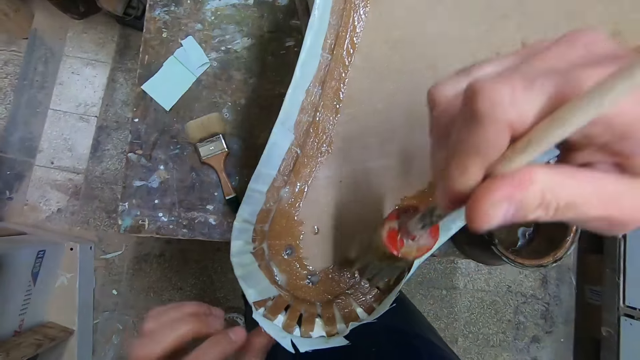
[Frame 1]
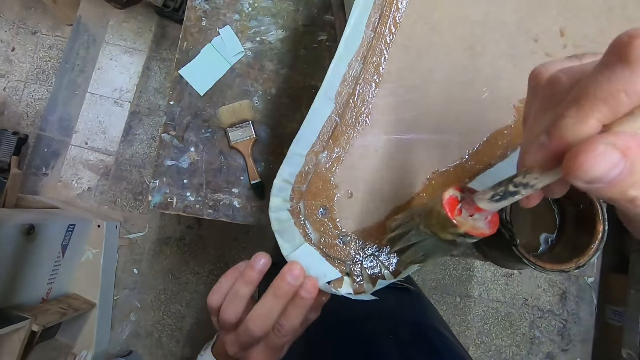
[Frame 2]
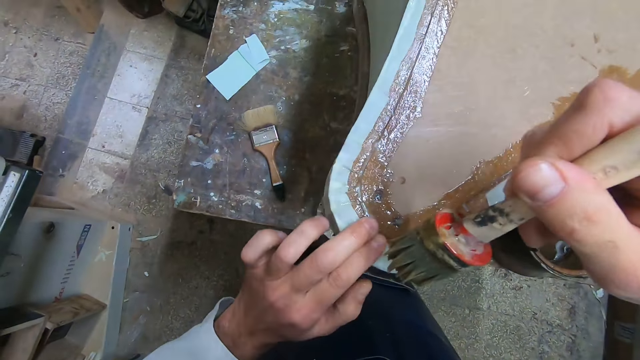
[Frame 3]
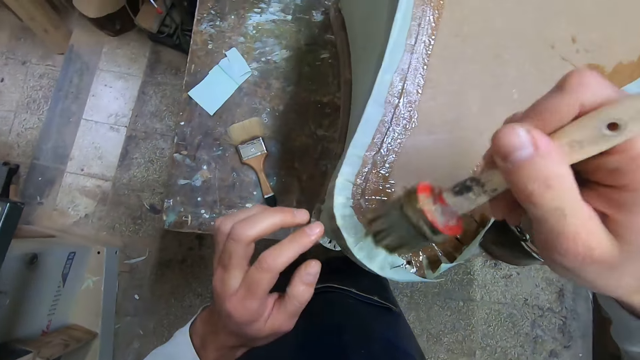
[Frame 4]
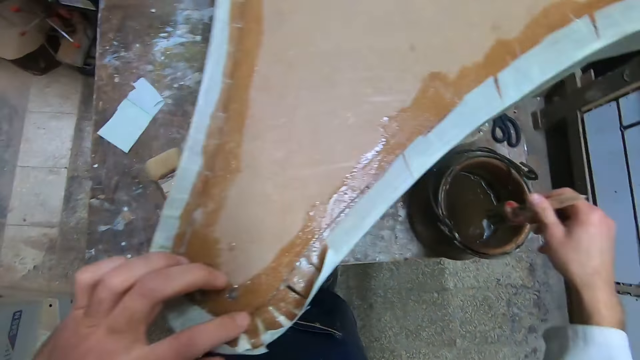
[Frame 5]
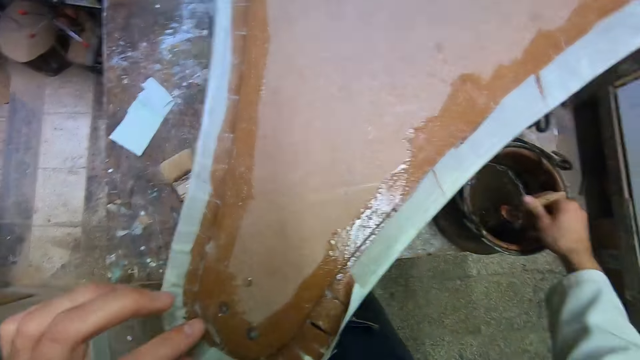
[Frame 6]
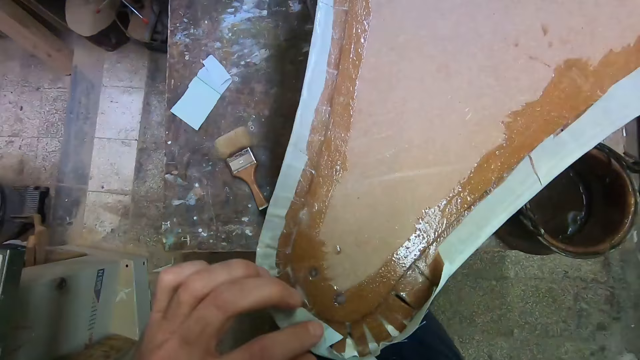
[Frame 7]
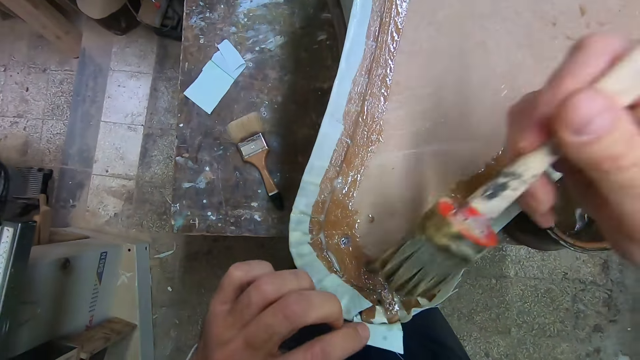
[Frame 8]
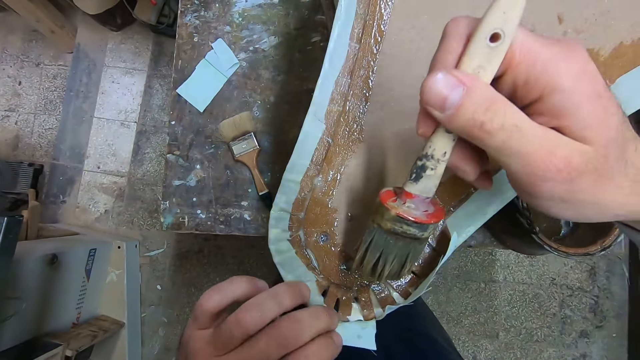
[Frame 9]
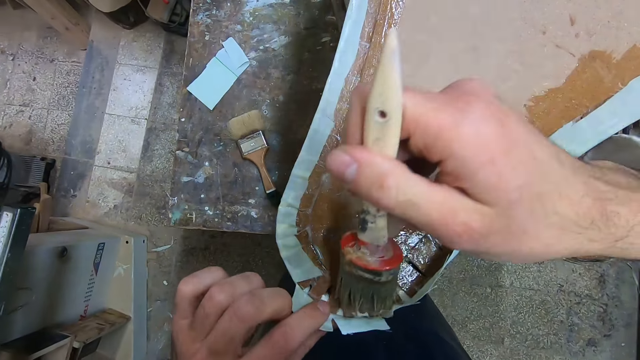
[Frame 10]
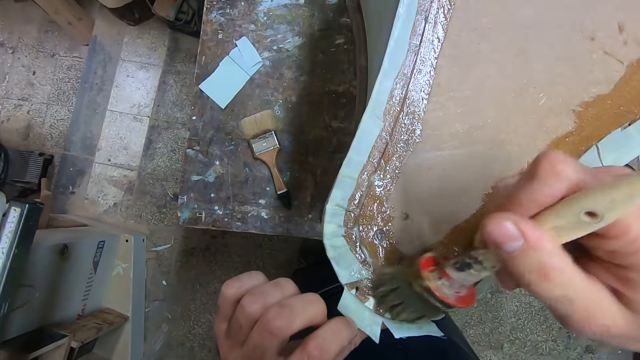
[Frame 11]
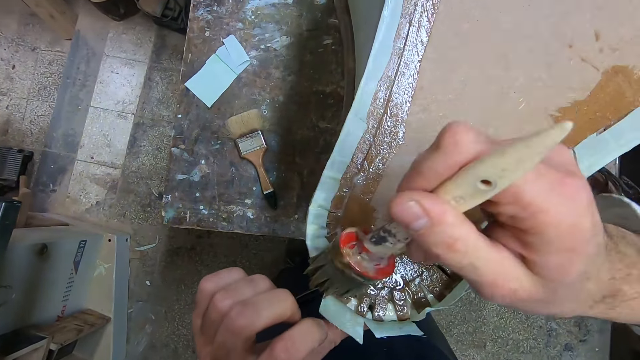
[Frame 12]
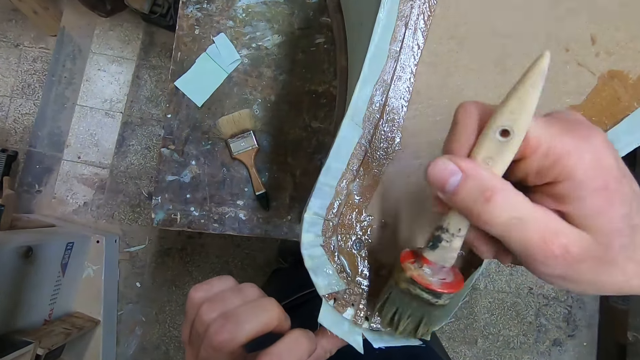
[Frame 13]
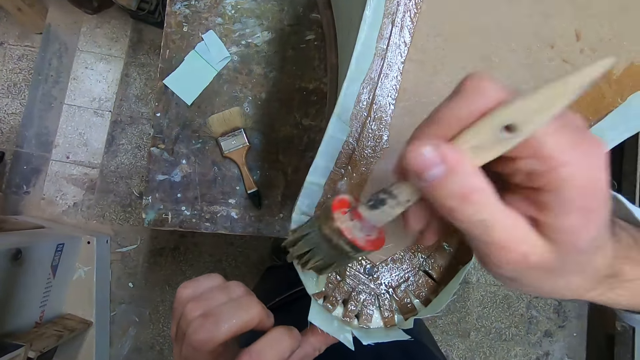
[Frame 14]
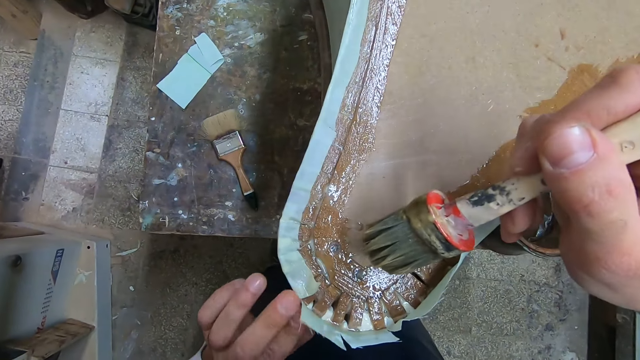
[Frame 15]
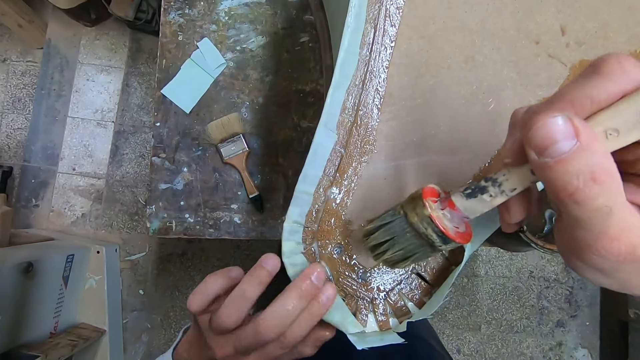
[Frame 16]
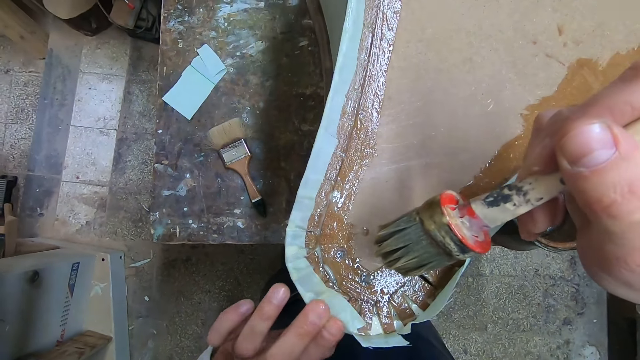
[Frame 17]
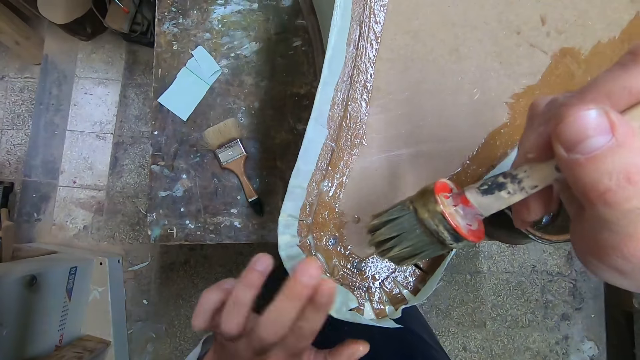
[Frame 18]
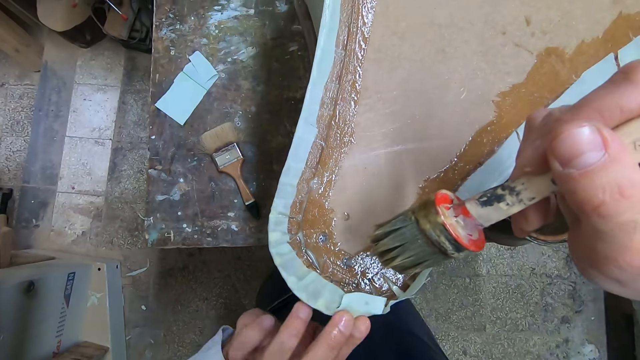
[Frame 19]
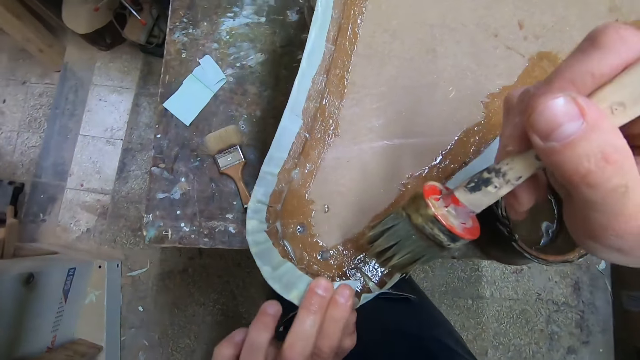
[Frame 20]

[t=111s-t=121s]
The camera wearer presses the fabric on the glue. He applies the glue on the edge of the board. He dips the brush in his right hand into a bucket of liquid coating. He applies the liquid coating on the furniture with the brush in his right hand. He presses the white sheet firmly to the coating on the furniture with his left hand.

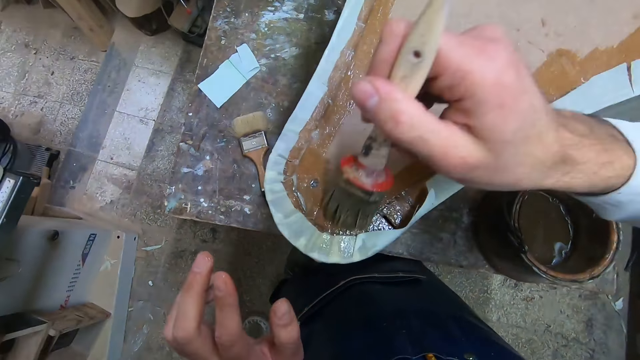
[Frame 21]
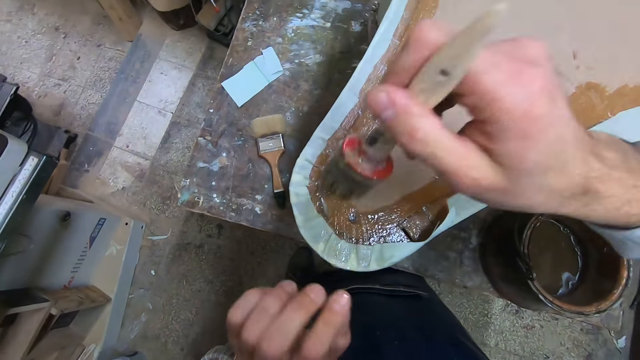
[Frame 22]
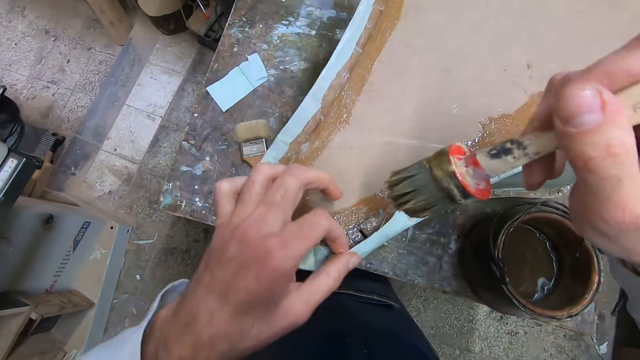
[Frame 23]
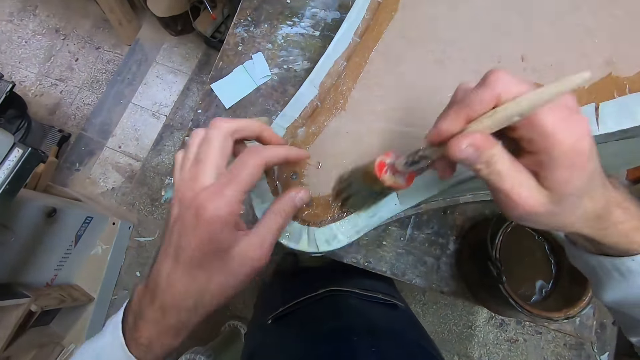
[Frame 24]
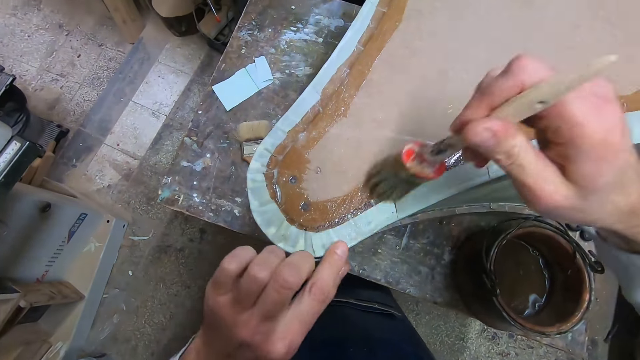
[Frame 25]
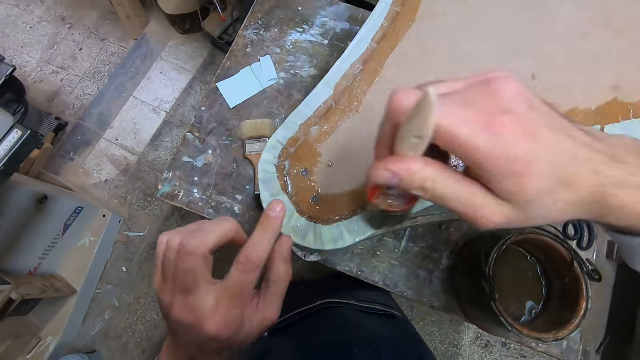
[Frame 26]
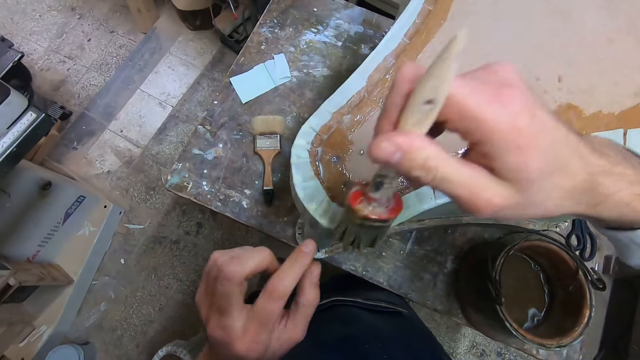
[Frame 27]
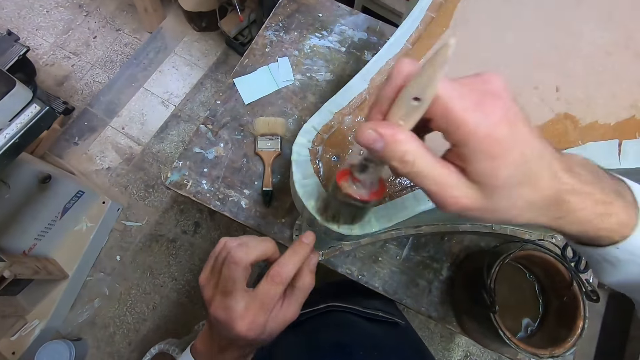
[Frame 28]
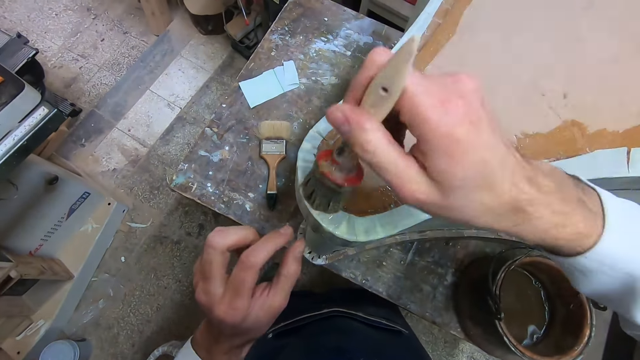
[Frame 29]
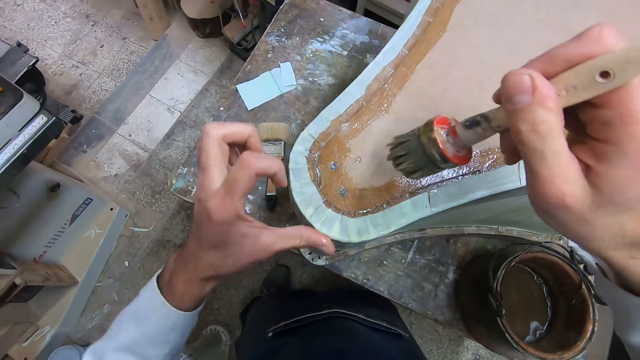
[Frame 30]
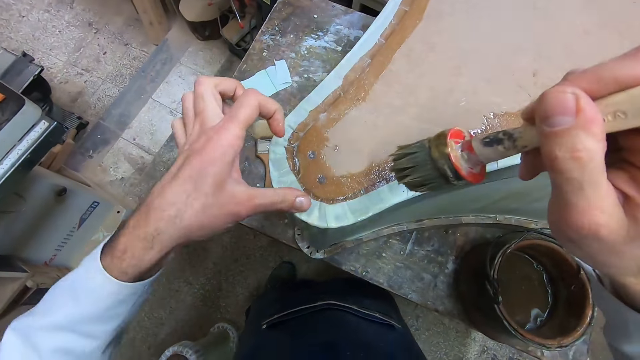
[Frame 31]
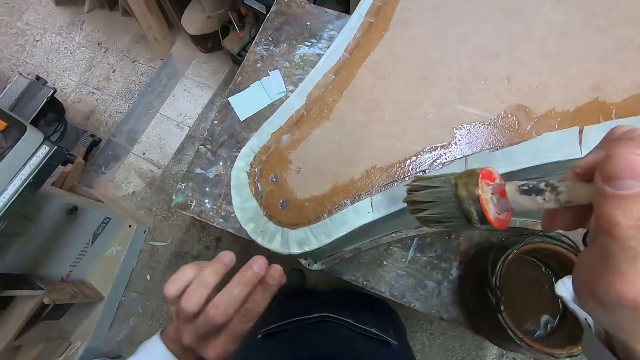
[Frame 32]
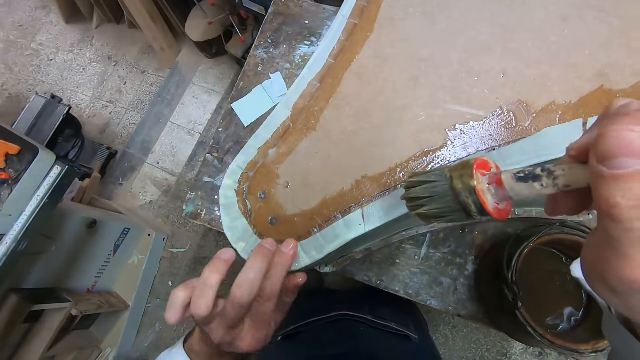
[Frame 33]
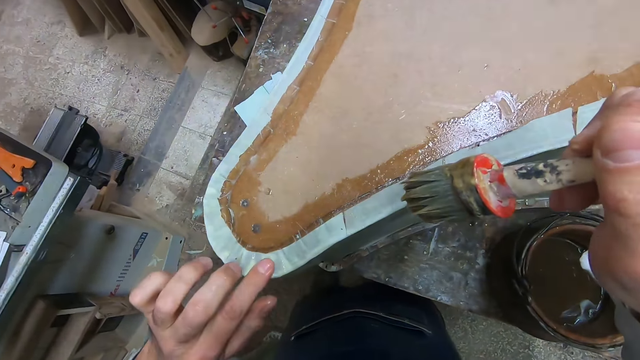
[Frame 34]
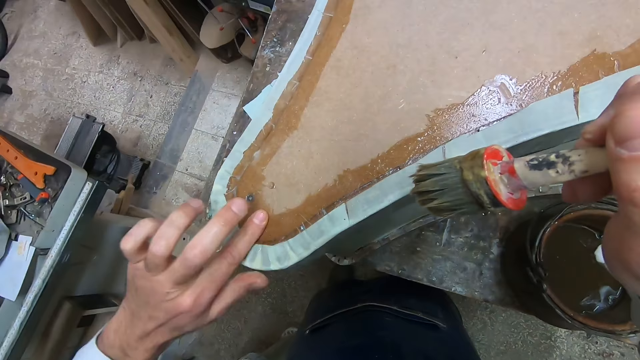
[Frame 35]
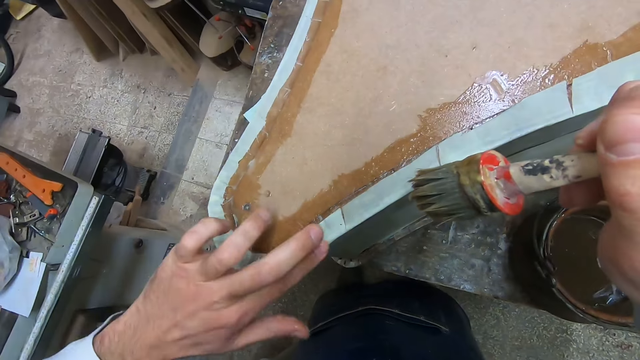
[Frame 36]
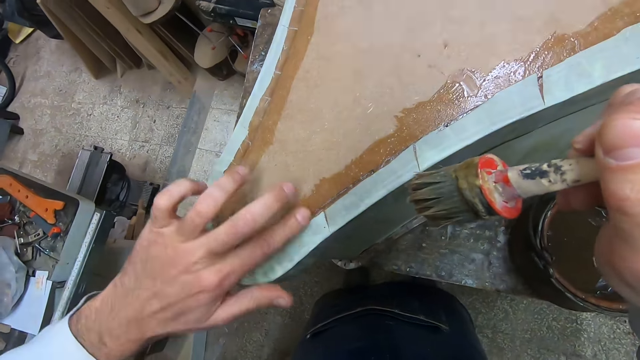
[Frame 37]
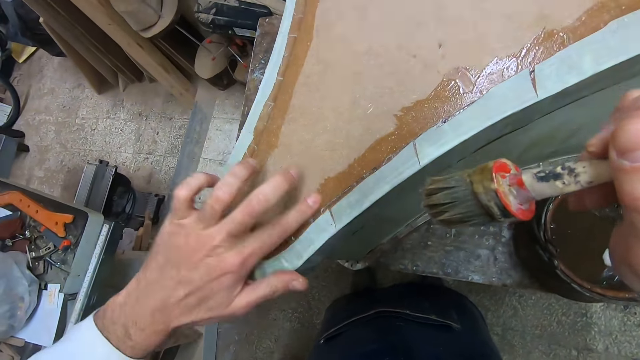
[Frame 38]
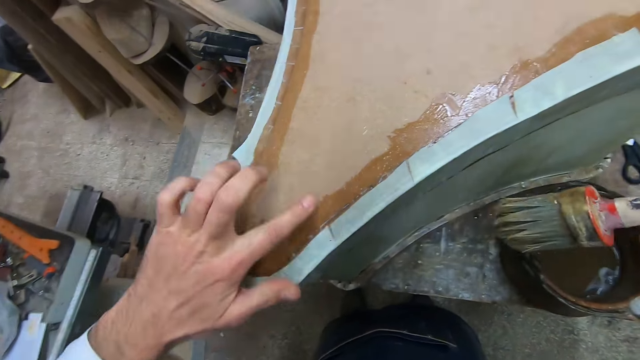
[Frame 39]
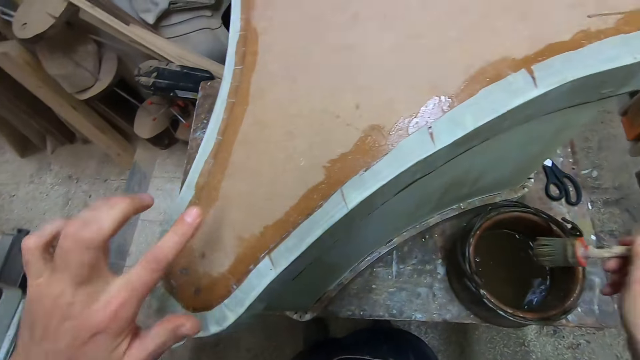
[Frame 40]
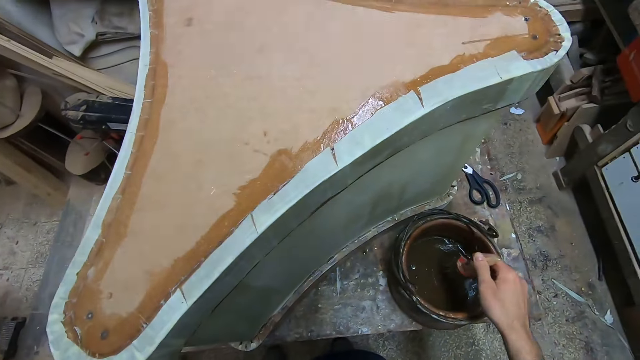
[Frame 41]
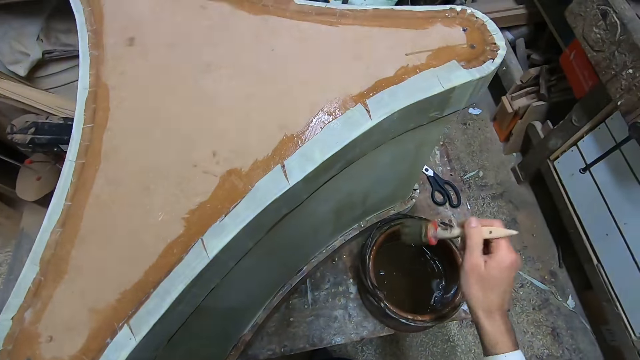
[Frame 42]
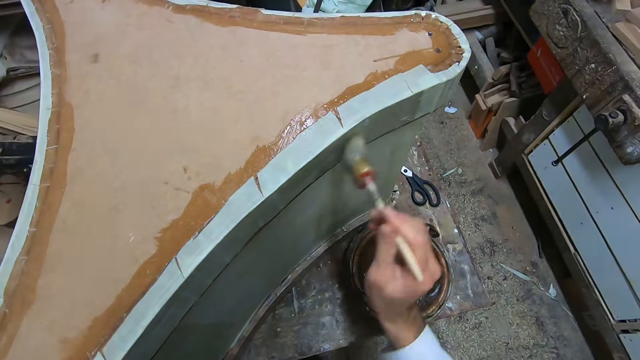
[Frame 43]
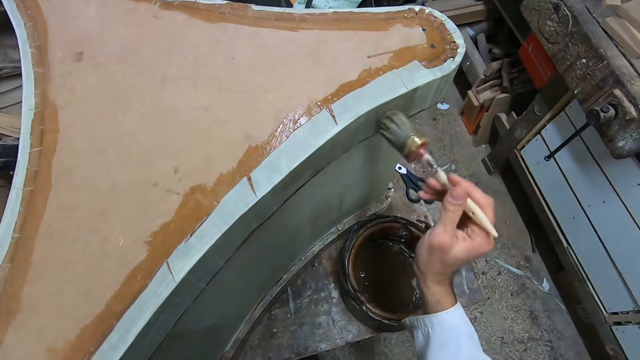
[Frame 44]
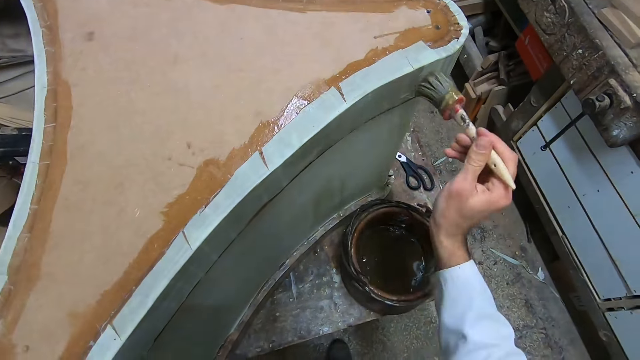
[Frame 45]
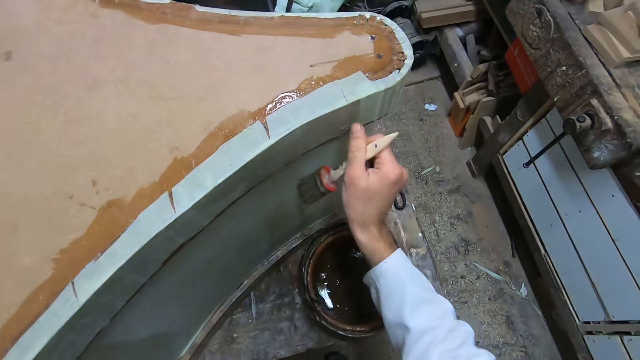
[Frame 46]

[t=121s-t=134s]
The camera wearer applies the liquid coating on the furniture with the brush in his right hand. He sticks the fabric on the glue. He applies the glue on the edge of the board. He removes his left hand from the furniture. He presses the white sheet firmly to the coating on the furniture with his left hand. He touches the fabric with fingers. He dips the brush in his right hand into a bucket of liquid coating. He applies the liquid coating on the furniture with the brush in his right hand.
